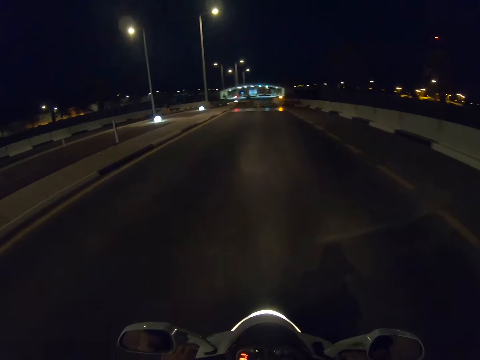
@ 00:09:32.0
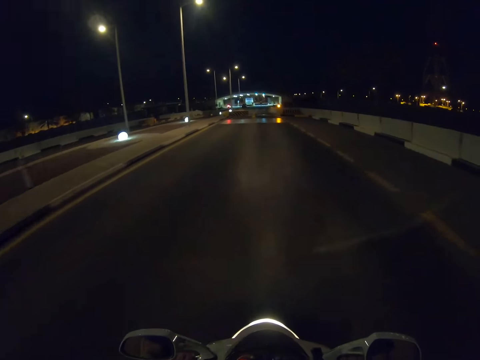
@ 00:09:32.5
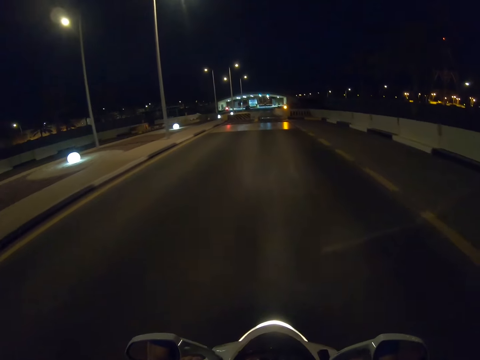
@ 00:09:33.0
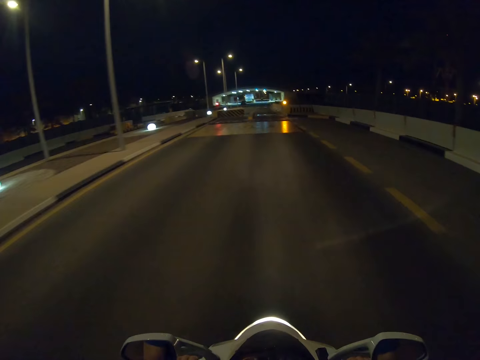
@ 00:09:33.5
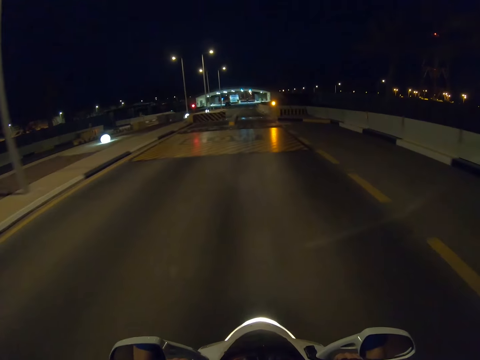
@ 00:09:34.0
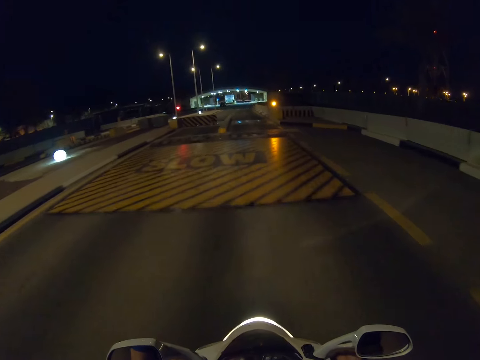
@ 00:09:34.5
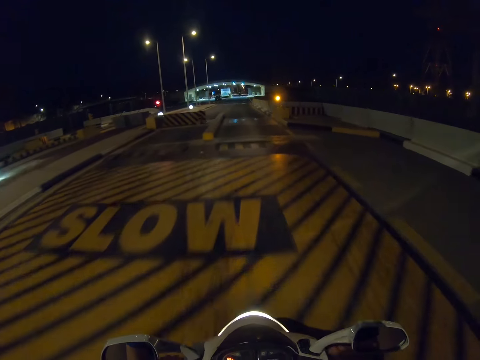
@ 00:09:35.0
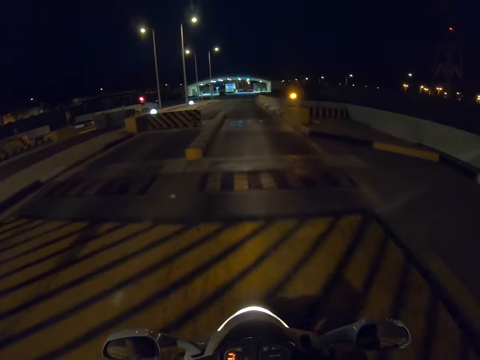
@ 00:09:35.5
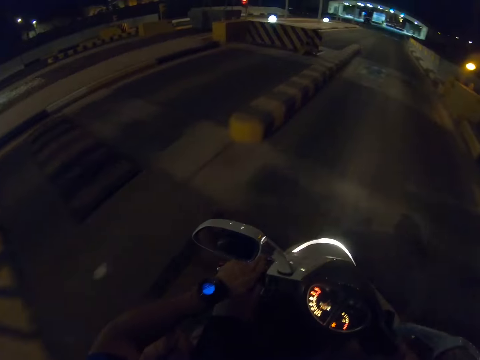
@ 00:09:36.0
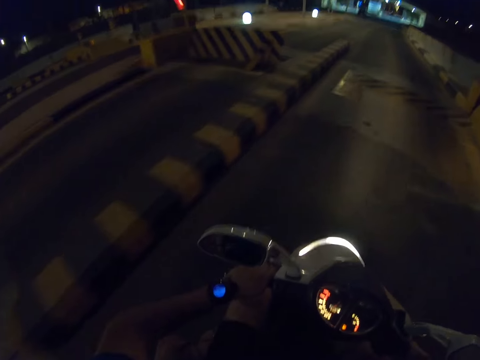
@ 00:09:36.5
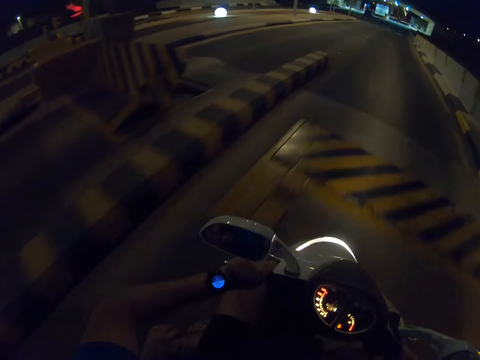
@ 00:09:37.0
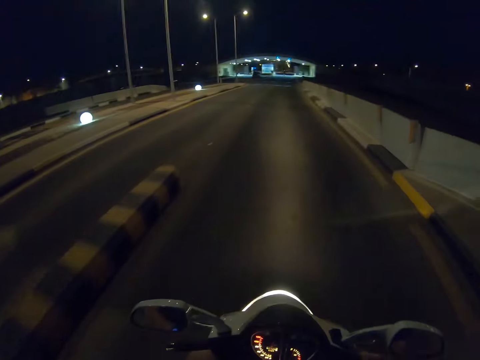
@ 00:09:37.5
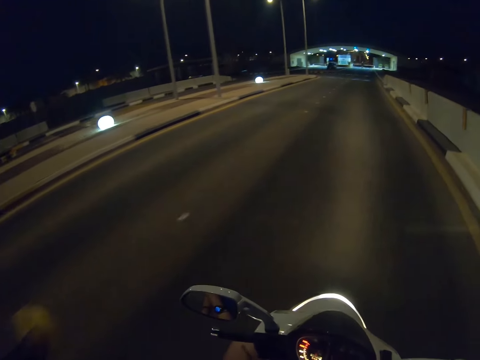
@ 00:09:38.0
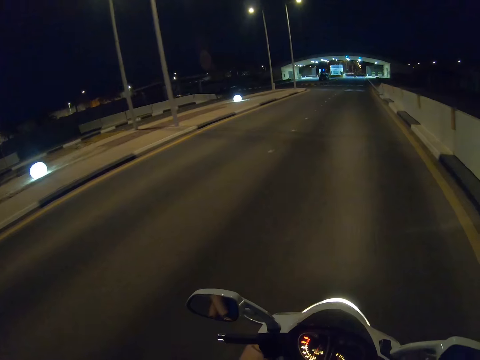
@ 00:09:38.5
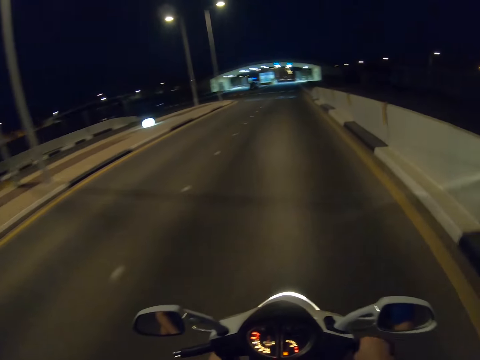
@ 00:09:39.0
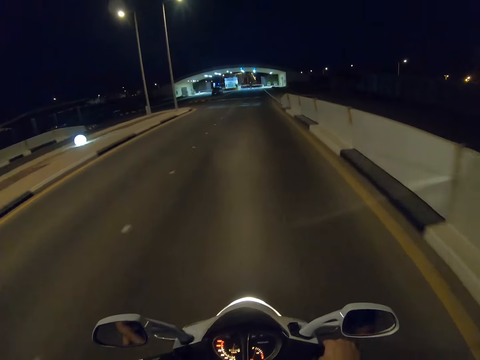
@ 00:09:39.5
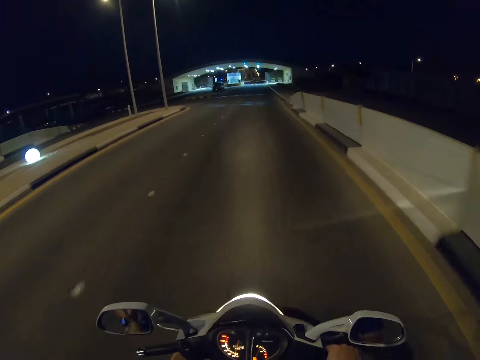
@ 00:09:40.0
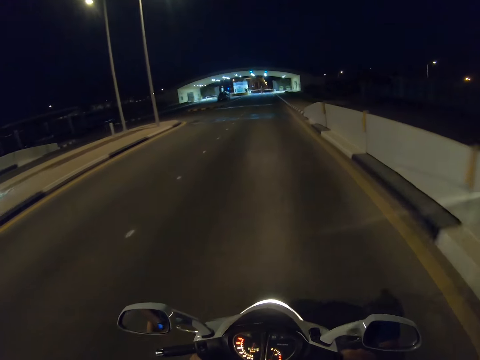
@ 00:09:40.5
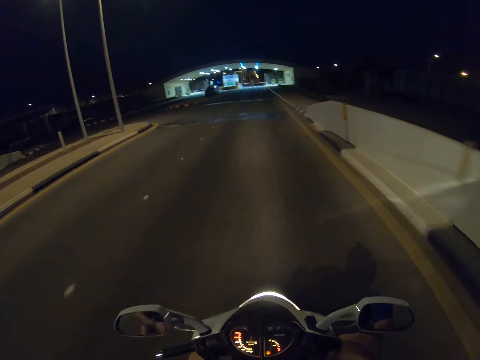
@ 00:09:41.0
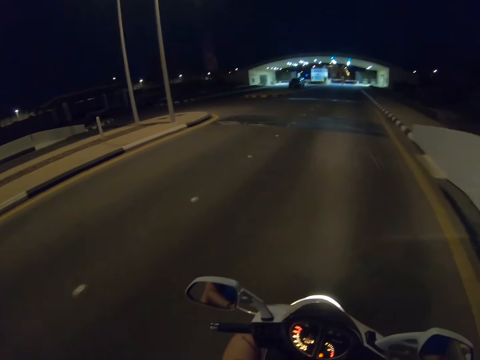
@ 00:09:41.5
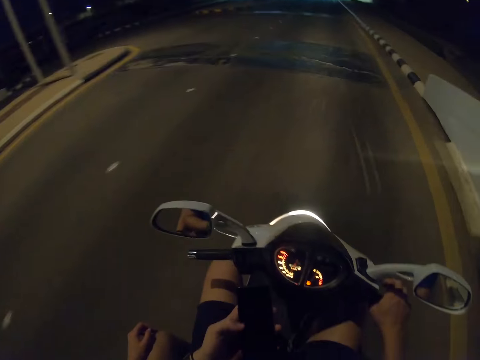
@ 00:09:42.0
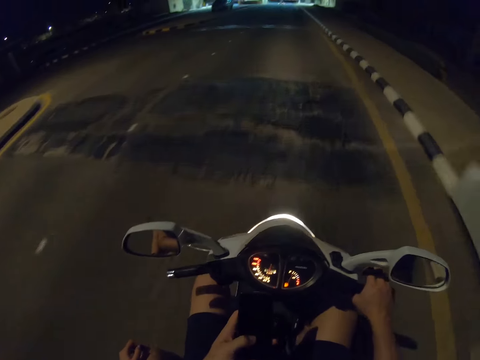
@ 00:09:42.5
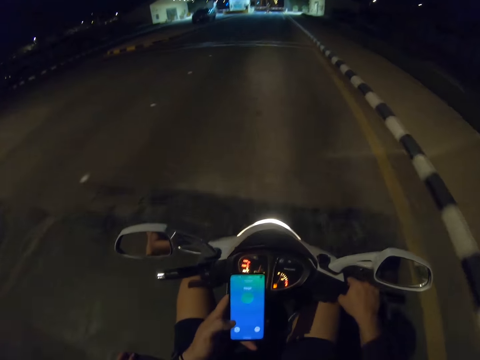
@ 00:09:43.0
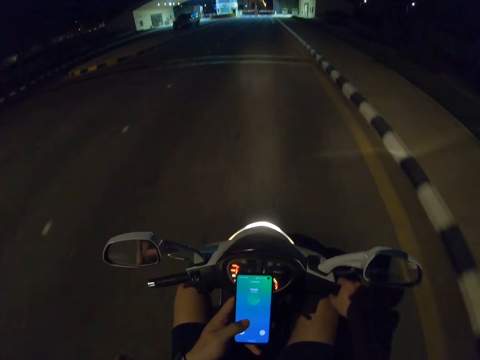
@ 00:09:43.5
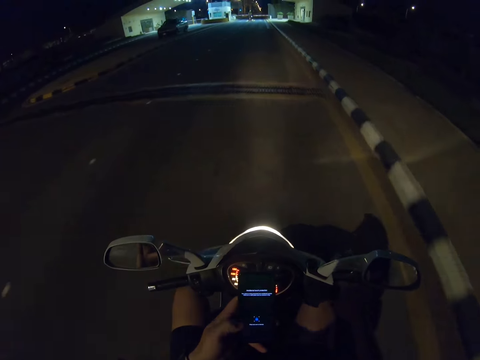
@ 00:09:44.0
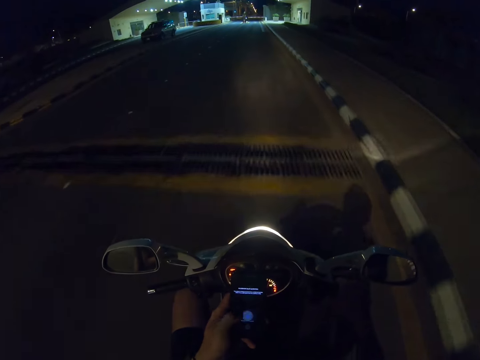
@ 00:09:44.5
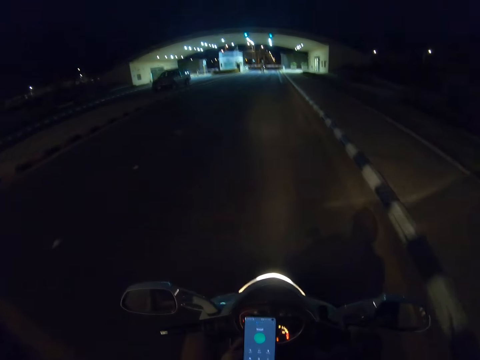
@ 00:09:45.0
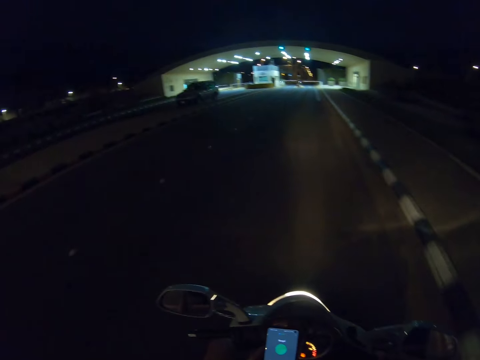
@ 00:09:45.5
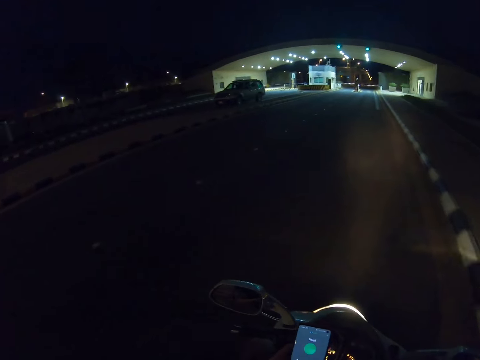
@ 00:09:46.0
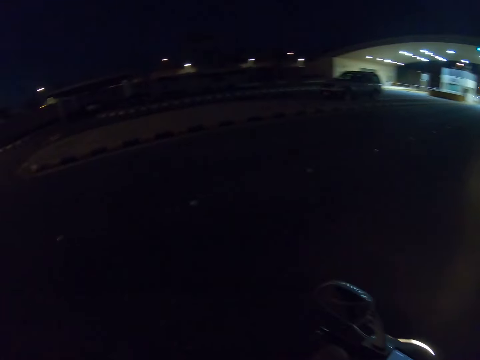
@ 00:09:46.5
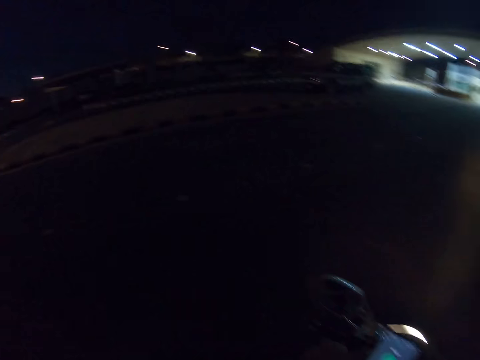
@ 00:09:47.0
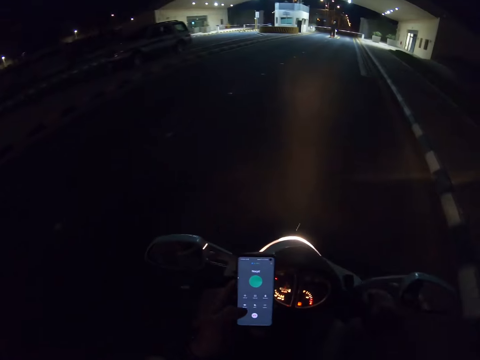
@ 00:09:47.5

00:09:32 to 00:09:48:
The camera wearer looks at his watch. He rides a motorbike on the road. He operates a mobile phone. He views his phone while riding the motorbike.

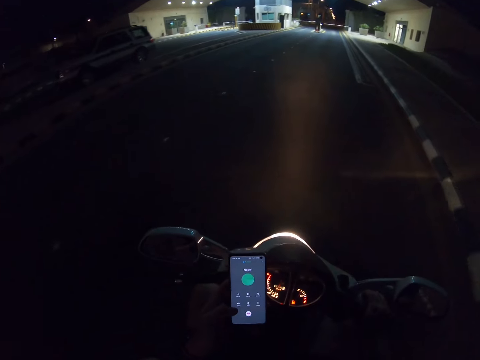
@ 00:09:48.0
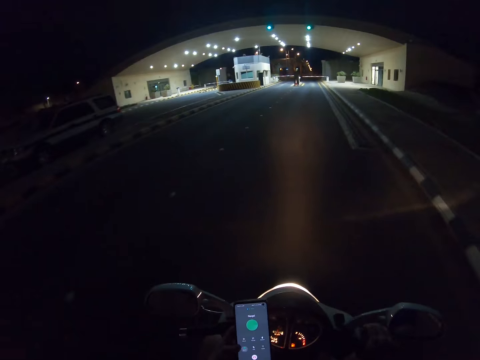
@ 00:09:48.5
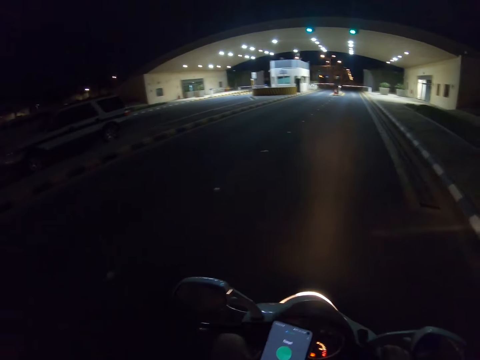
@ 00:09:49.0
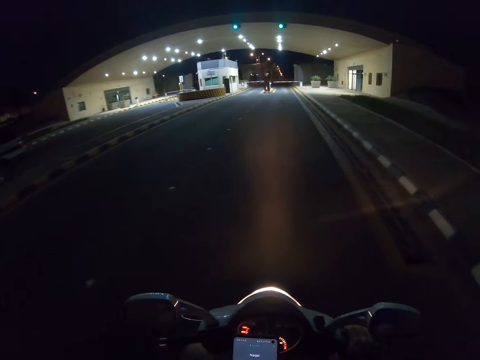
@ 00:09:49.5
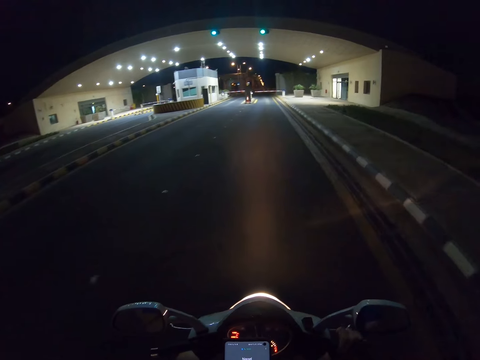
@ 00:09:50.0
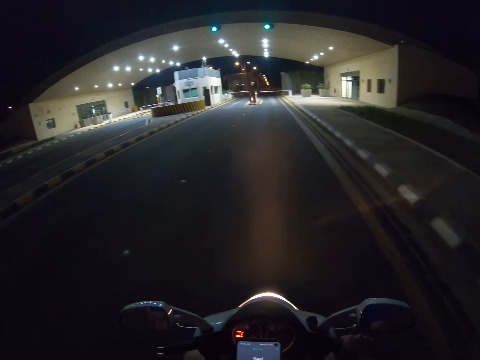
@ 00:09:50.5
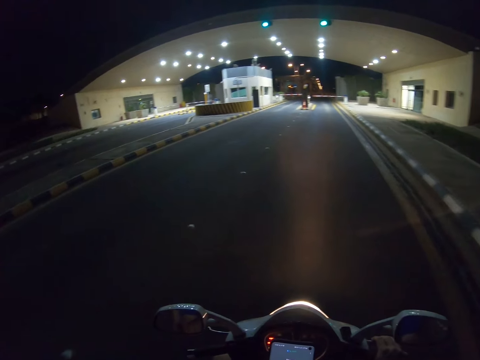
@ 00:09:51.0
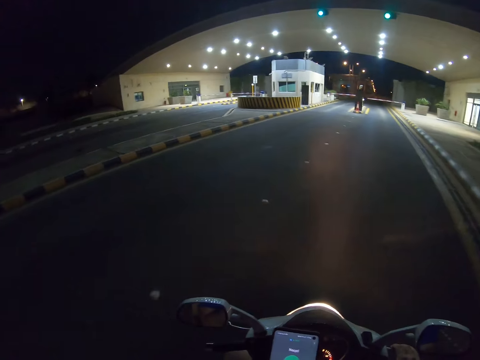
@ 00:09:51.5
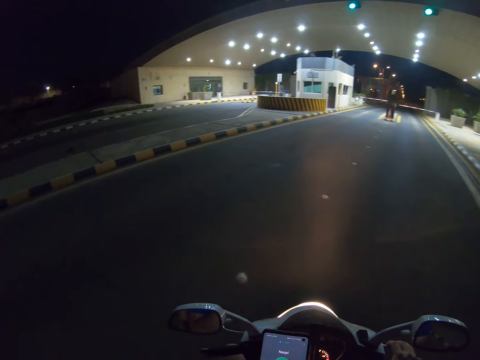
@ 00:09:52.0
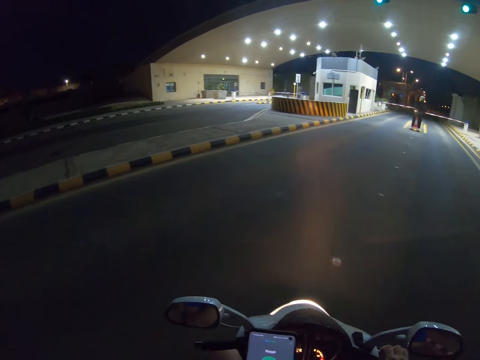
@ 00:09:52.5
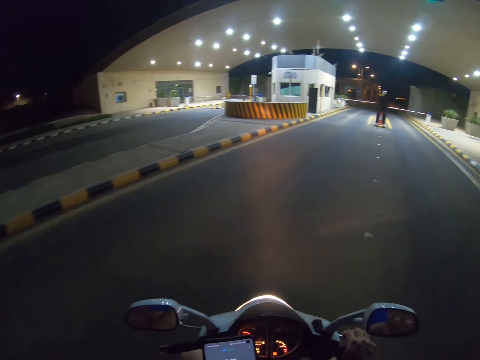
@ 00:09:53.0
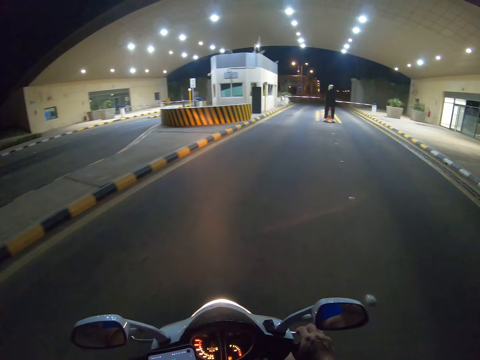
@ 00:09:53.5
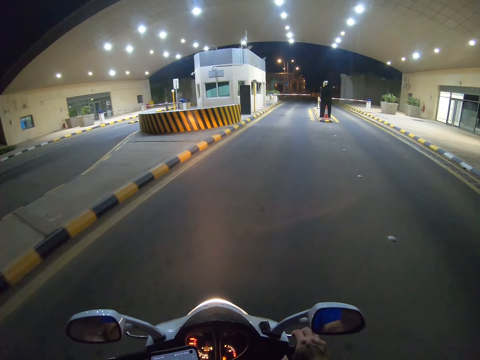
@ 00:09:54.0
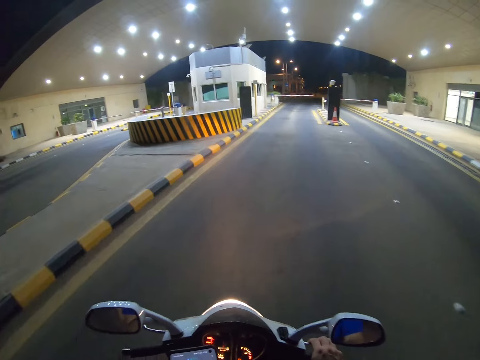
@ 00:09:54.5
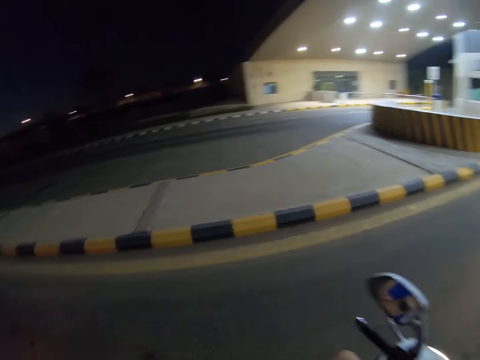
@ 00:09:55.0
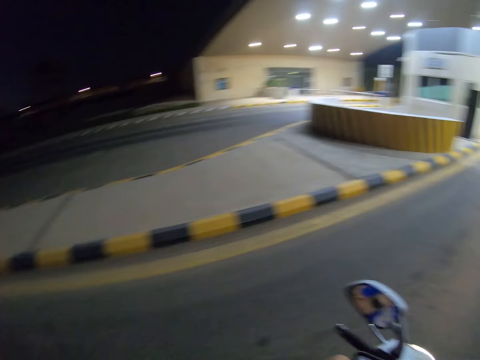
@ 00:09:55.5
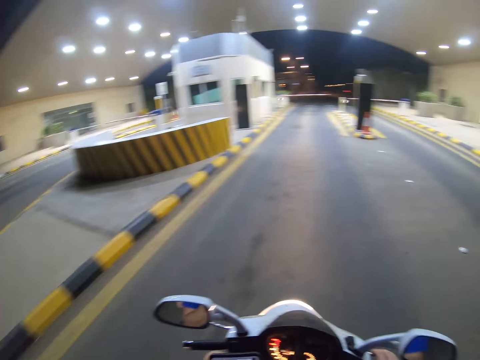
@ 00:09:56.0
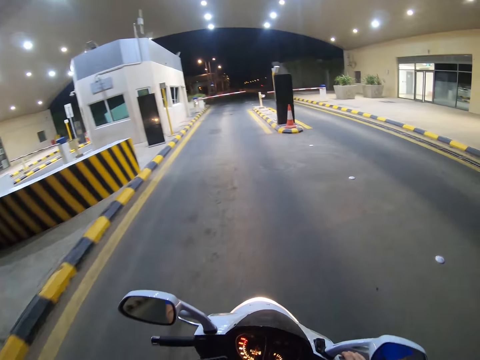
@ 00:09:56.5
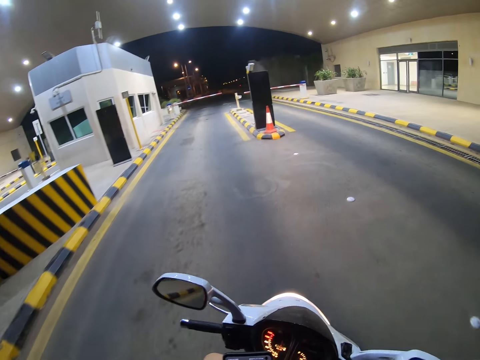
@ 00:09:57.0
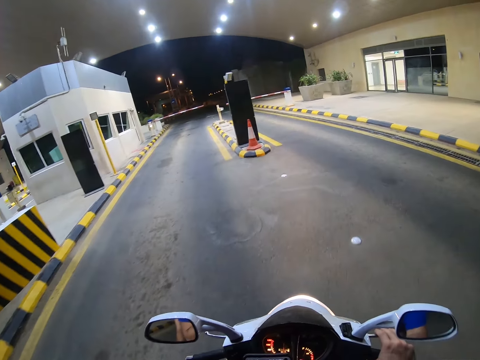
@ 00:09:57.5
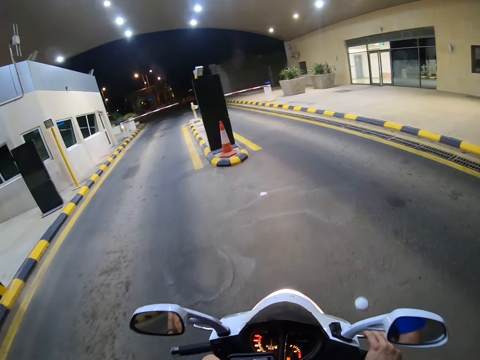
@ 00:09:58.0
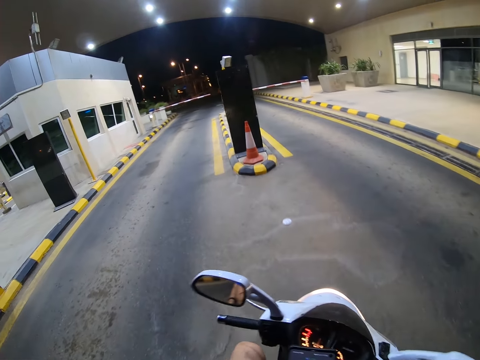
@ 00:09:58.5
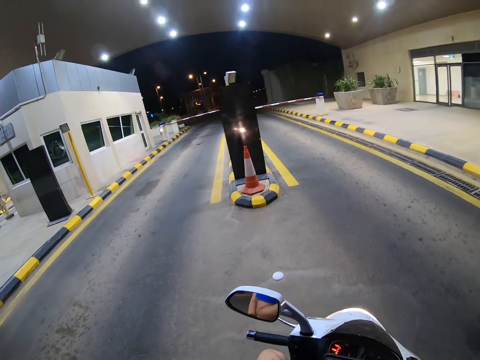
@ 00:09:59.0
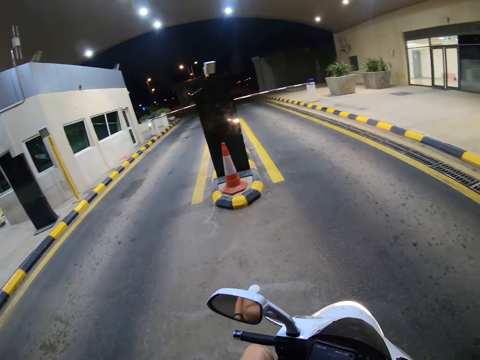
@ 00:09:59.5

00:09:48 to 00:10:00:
The camera wearer rides a motorbike on the road. They look around the road. They ride the motorbike on the road.
